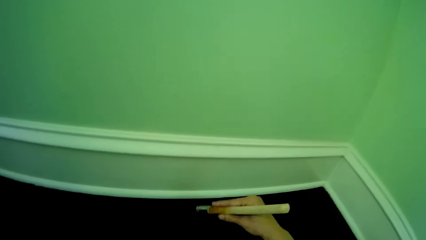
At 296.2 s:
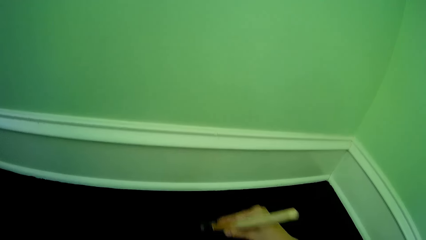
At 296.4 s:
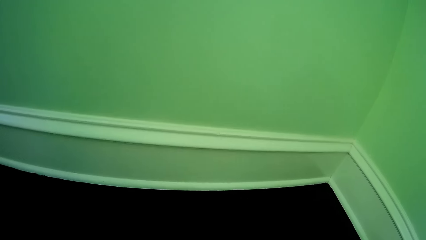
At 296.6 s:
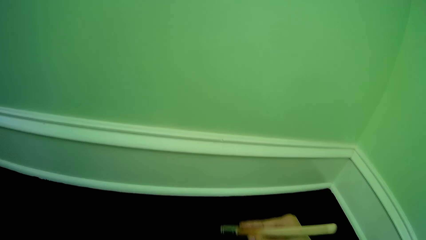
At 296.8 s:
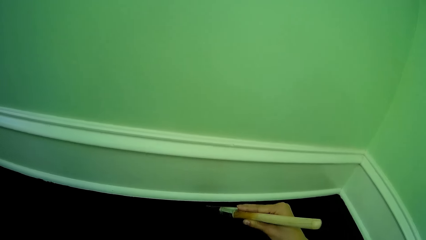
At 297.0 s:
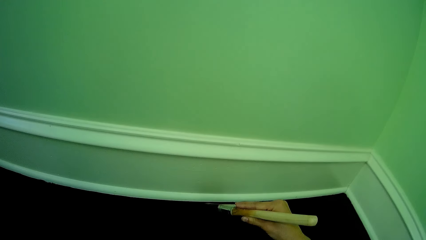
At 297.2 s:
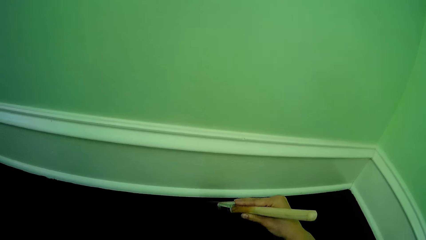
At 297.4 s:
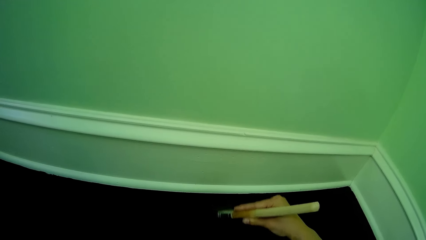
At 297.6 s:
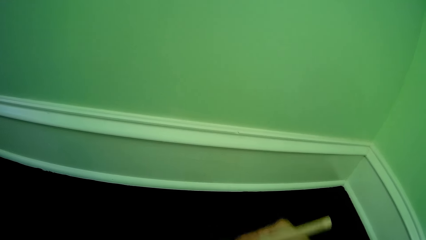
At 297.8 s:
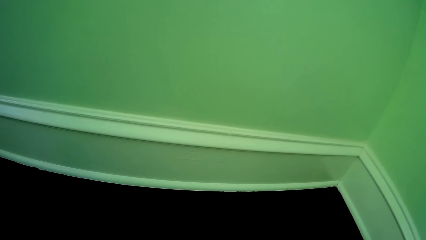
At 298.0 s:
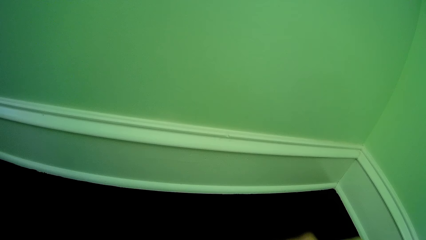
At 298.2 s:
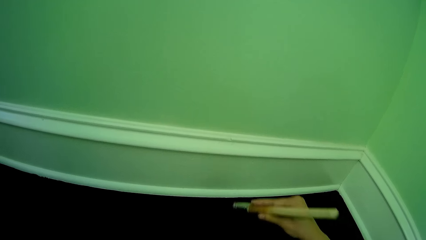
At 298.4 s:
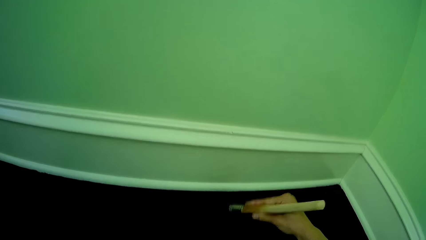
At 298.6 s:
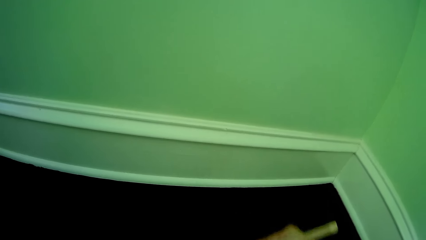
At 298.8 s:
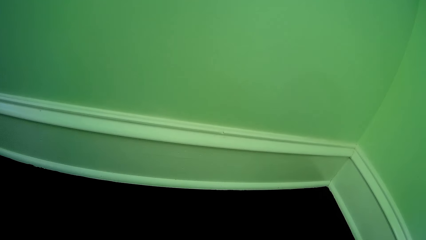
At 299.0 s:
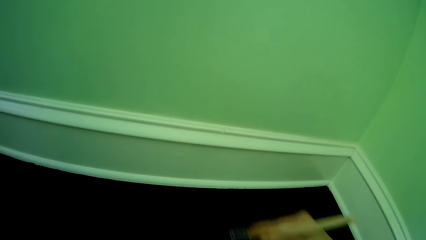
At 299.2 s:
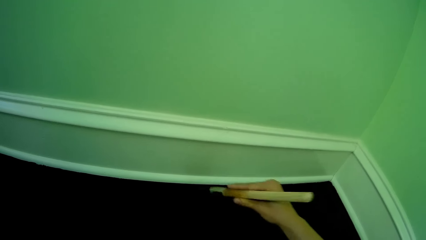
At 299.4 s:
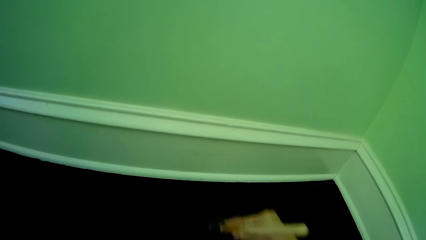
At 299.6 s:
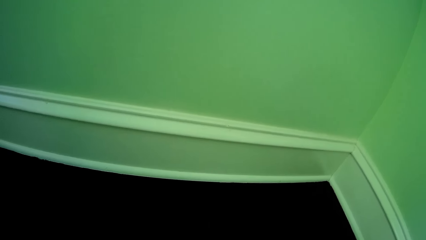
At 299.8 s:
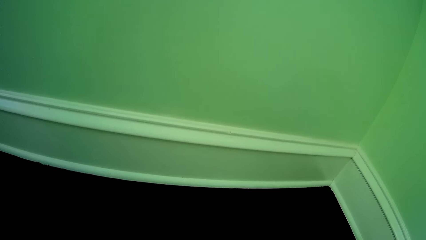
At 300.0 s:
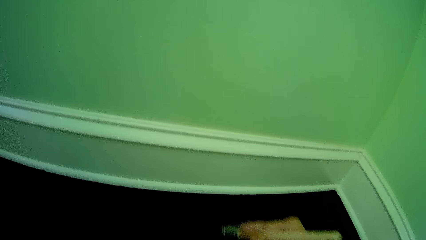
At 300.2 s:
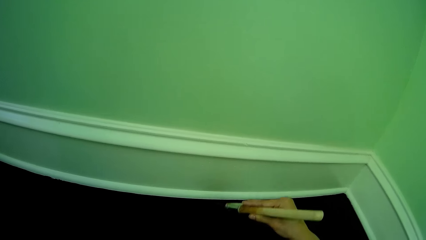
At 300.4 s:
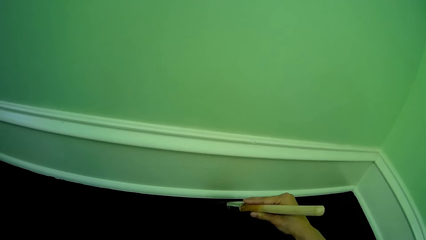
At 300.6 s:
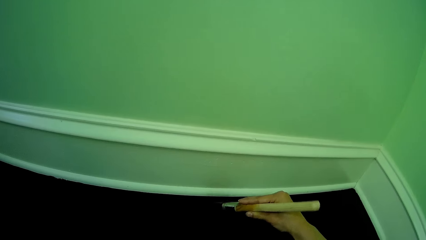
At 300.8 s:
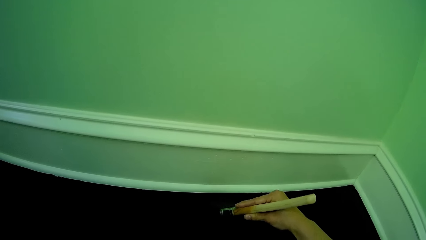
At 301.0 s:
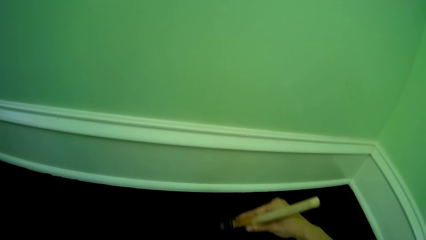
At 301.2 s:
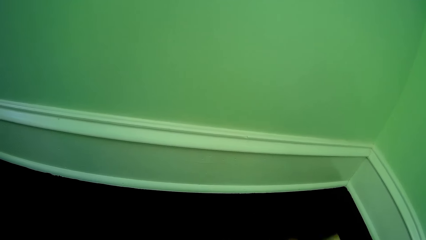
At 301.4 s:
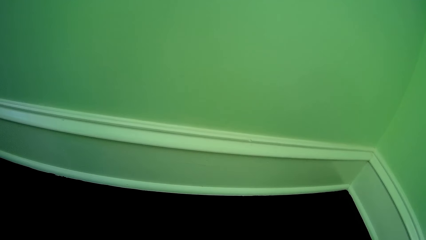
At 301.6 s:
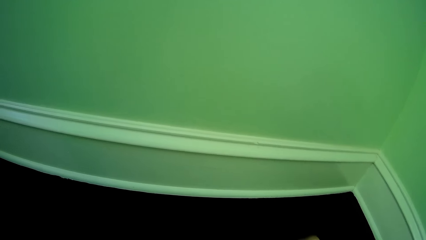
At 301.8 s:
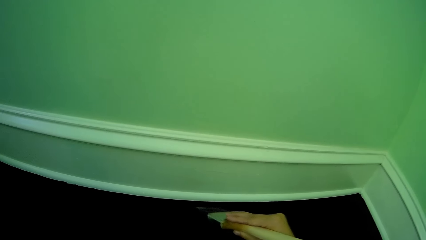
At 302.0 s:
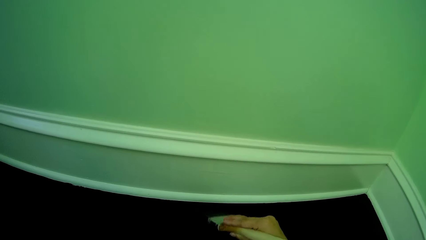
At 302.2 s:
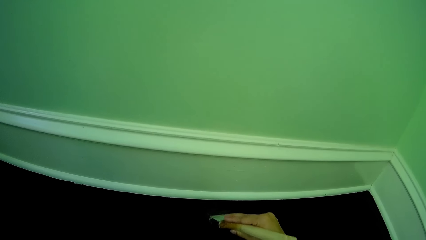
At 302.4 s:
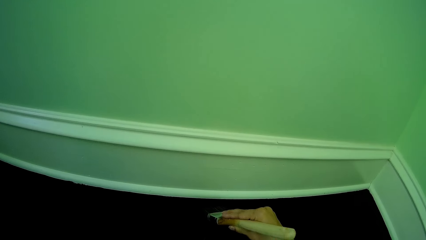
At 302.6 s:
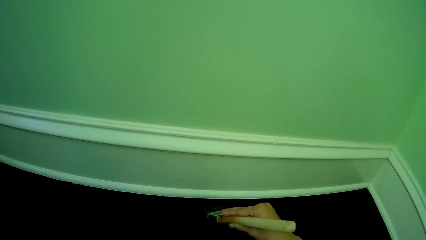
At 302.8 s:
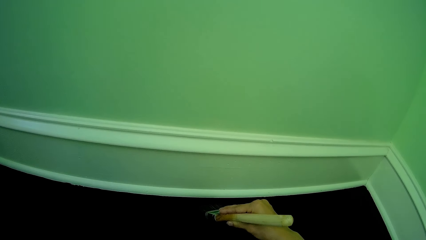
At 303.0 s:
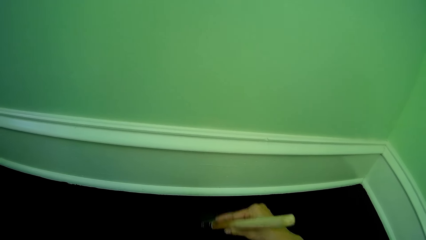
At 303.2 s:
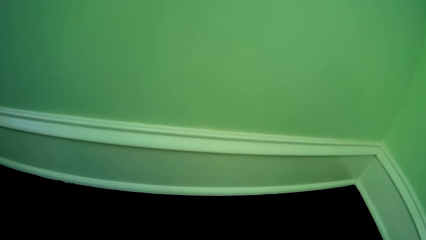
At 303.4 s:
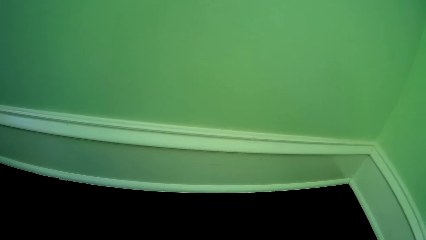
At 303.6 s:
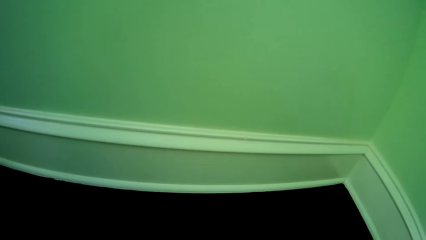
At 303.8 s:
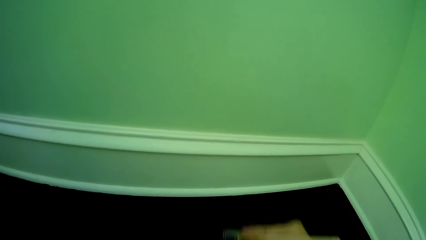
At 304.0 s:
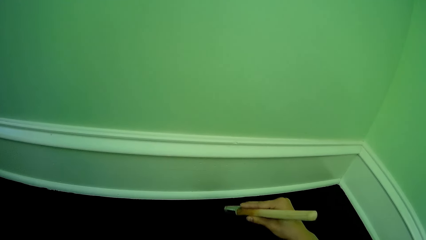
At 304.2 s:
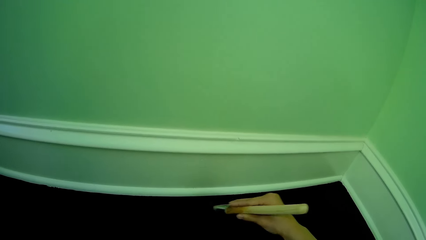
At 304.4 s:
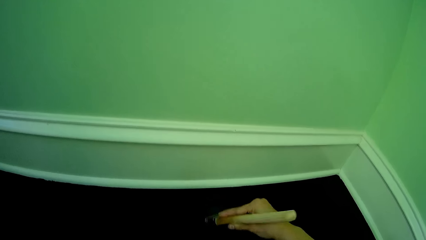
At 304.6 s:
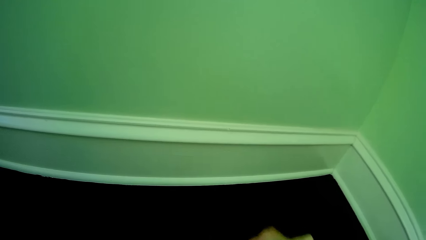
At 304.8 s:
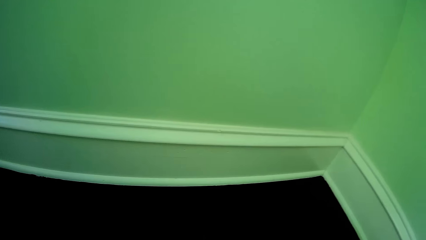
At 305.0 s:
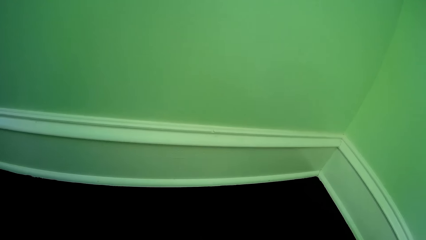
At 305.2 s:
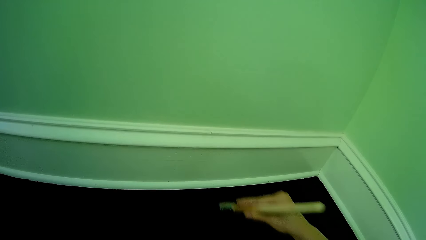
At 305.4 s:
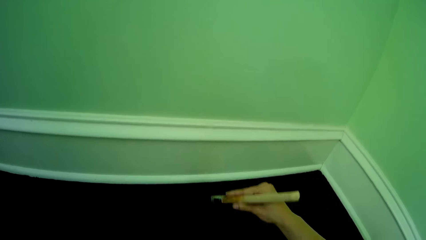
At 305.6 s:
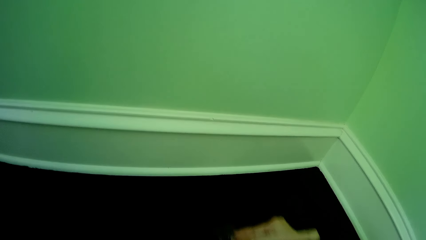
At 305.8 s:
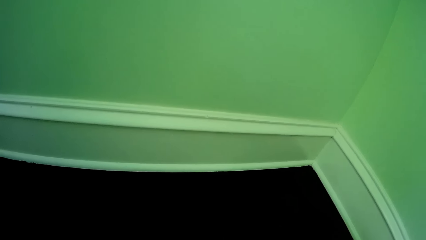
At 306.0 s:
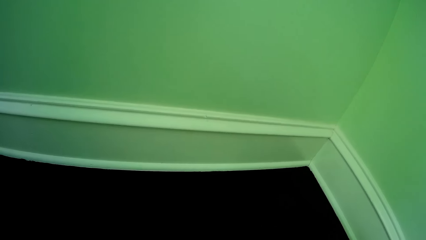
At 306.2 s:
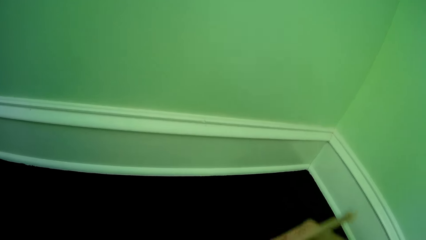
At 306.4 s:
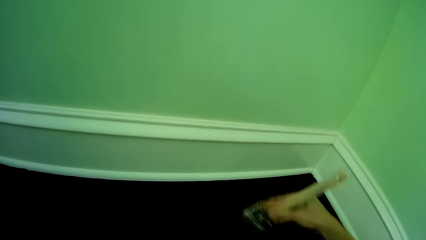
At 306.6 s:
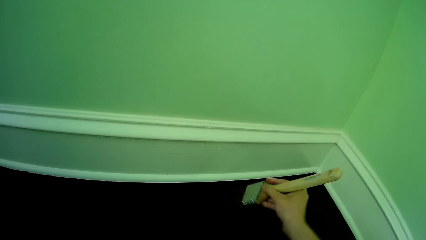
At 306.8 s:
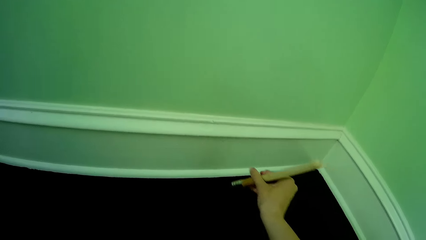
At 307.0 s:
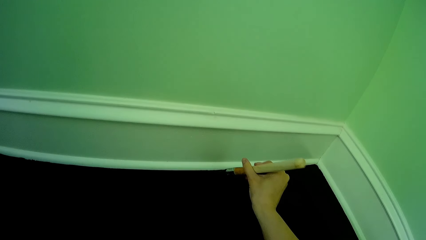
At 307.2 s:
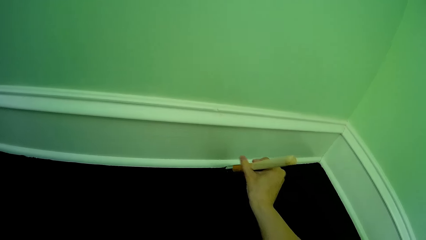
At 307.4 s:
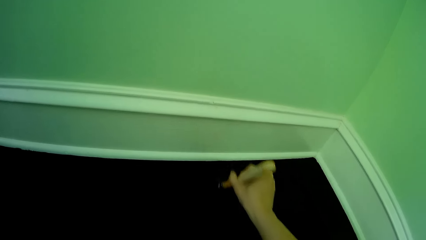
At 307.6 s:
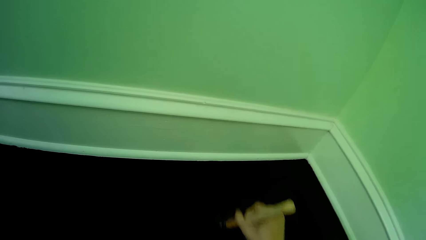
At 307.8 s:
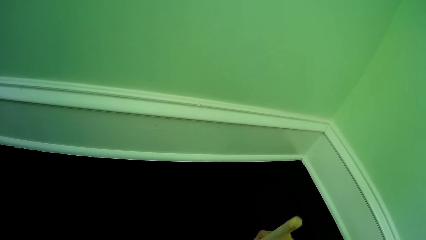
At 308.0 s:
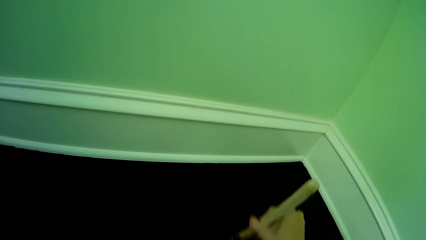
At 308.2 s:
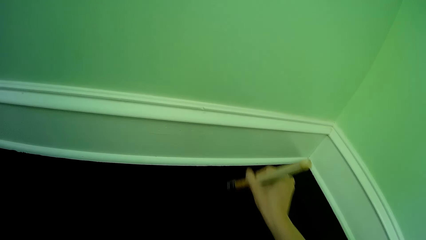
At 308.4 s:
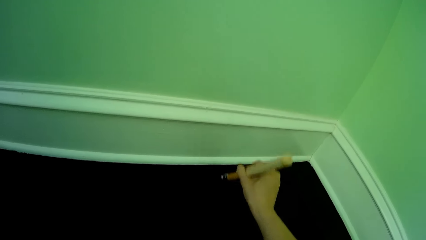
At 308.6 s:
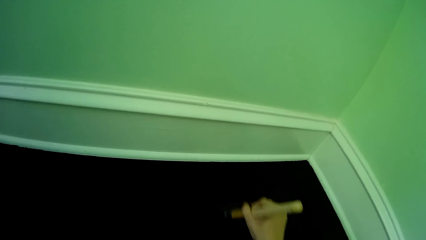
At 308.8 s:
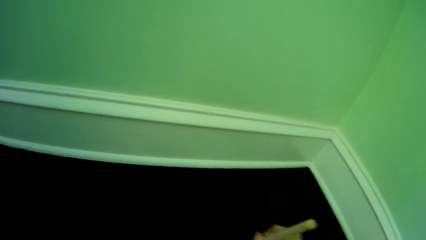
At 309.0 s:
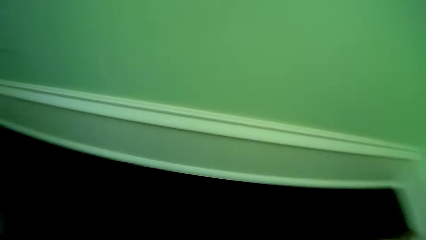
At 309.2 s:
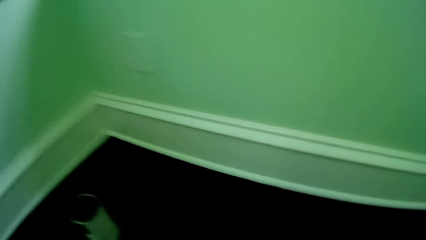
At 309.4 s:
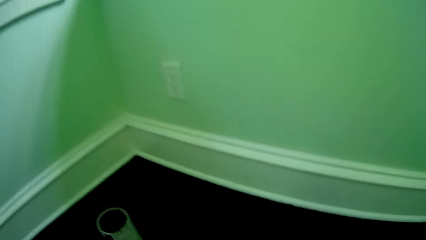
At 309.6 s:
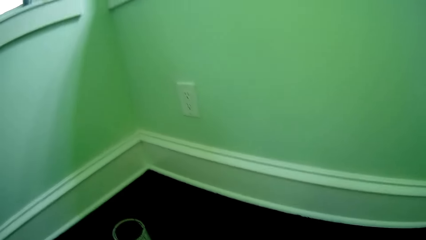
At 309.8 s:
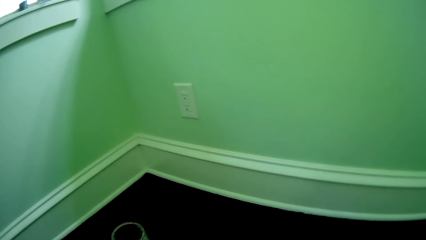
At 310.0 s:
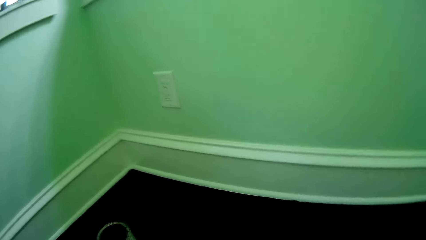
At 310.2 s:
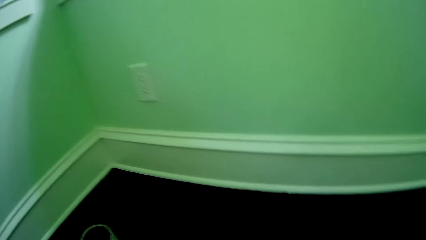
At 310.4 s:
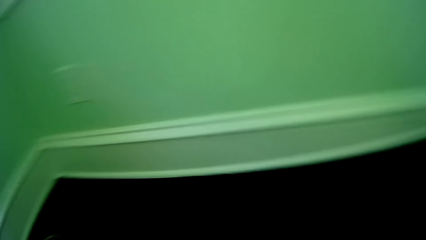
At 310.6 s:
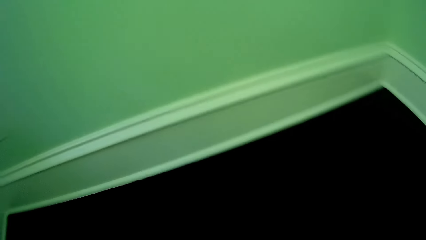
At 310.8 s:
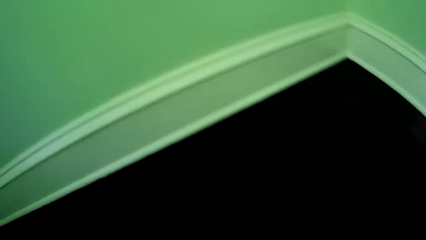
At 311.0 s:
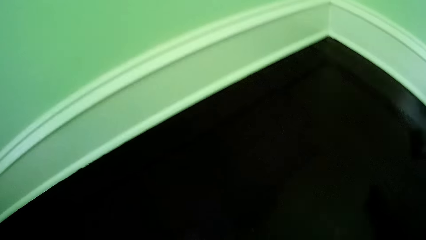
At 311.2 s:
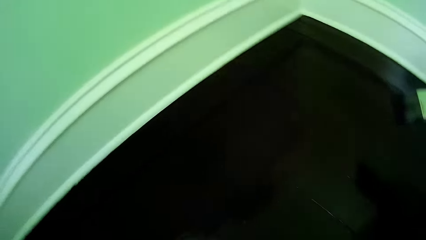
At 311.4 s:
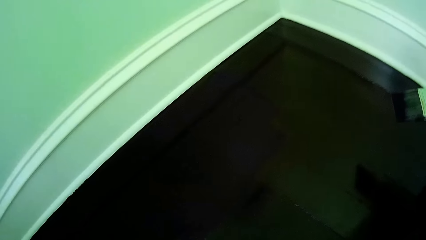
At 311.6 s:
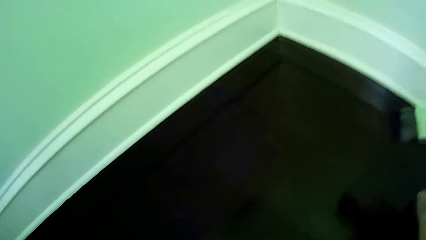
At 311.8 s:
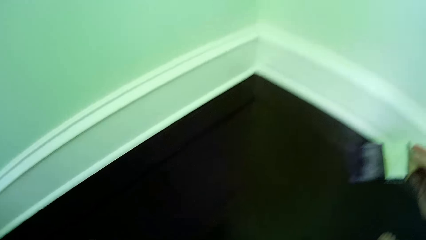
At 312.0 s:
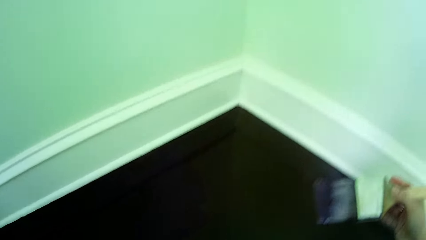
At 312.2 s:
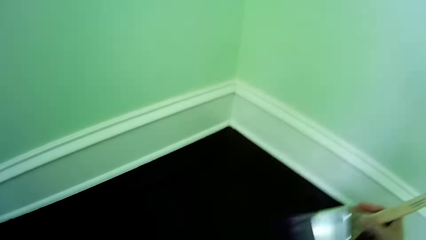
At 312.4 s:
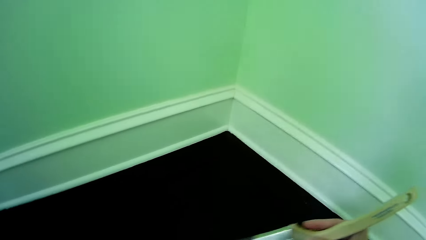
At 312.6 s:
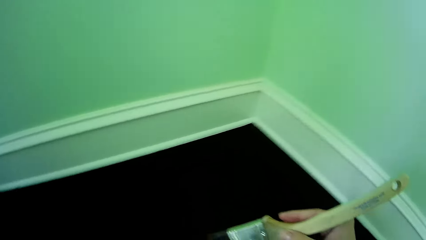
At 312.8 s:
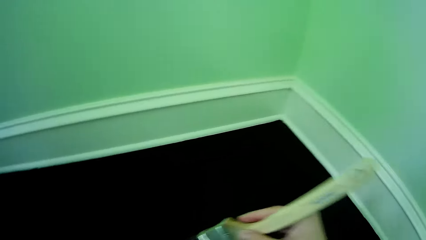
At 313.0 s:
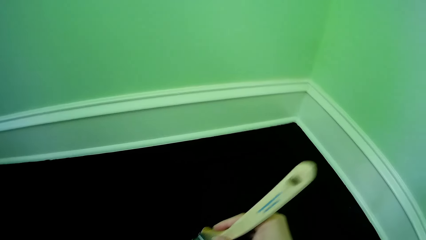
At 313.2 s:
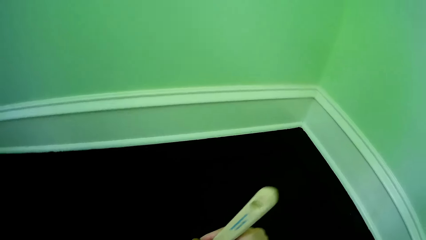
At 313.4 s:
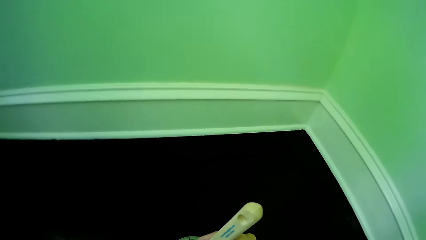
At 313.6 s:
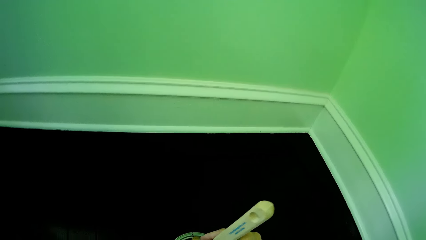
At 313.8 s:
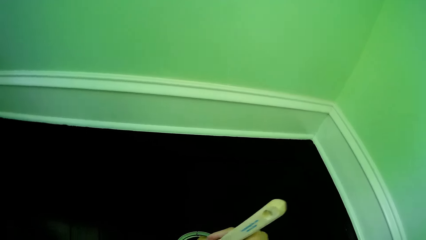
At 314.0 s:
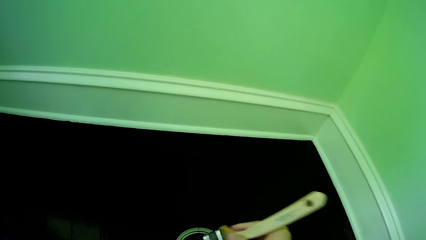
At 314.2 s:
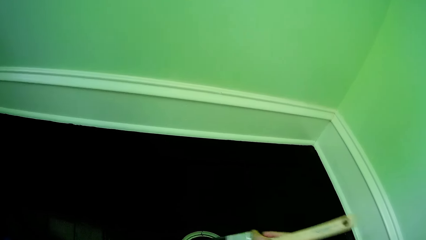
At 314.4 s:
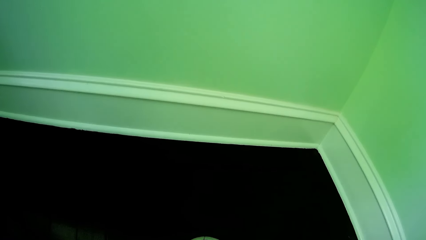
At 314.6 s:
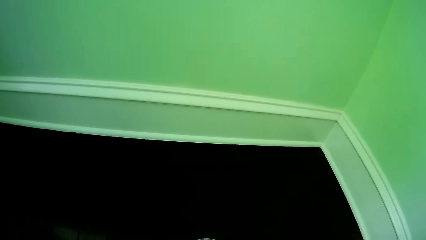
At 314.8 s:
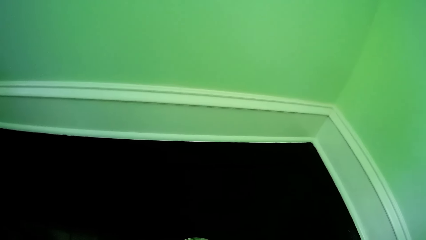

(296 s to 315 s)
The camera wearer paints the floor with the paintbrush in her right hand. She lifts the paintbrush in her right hand.
